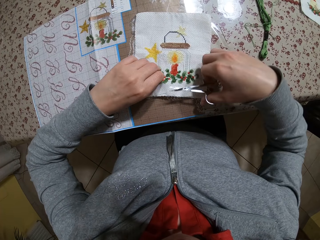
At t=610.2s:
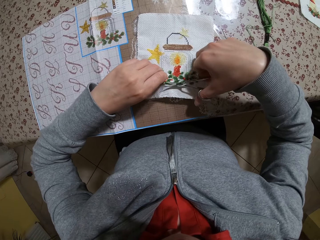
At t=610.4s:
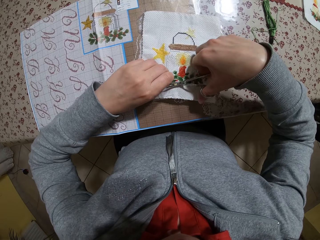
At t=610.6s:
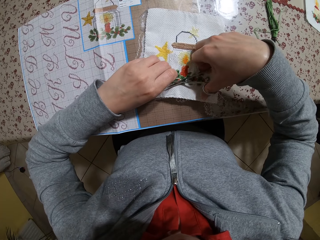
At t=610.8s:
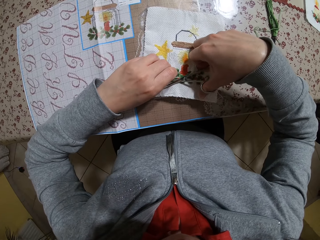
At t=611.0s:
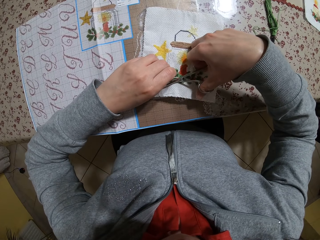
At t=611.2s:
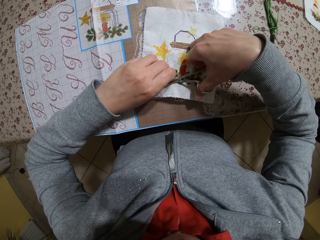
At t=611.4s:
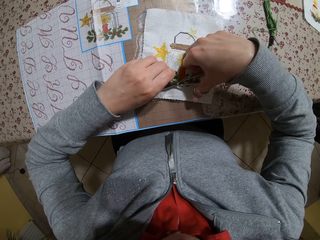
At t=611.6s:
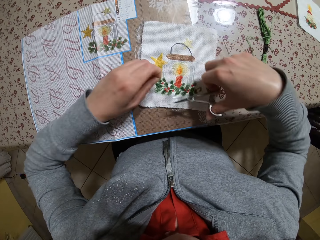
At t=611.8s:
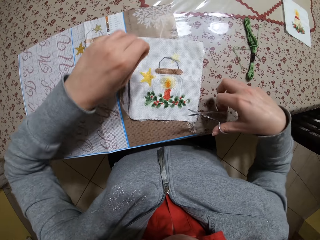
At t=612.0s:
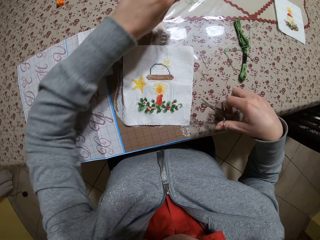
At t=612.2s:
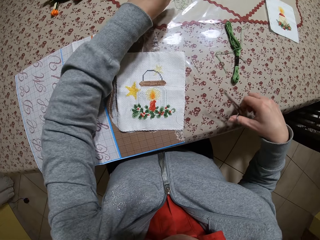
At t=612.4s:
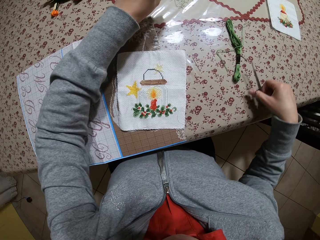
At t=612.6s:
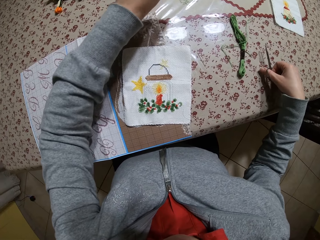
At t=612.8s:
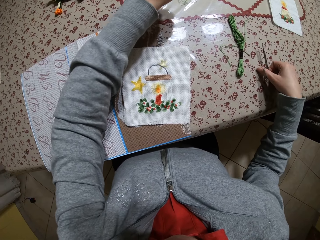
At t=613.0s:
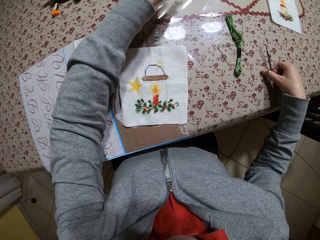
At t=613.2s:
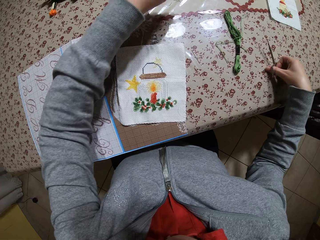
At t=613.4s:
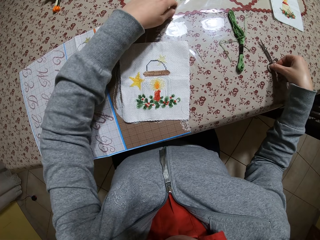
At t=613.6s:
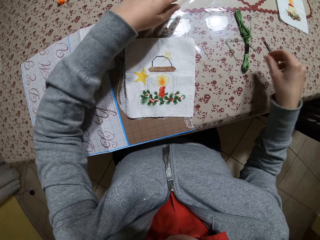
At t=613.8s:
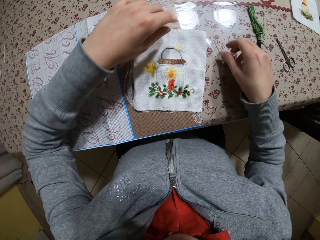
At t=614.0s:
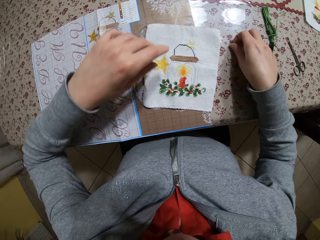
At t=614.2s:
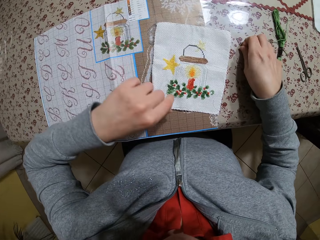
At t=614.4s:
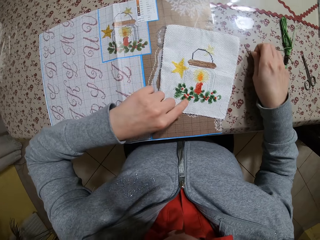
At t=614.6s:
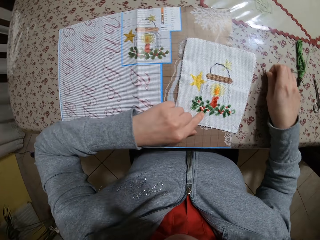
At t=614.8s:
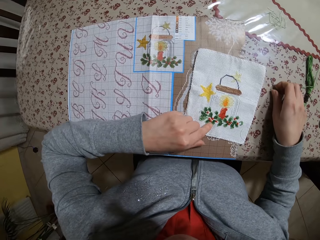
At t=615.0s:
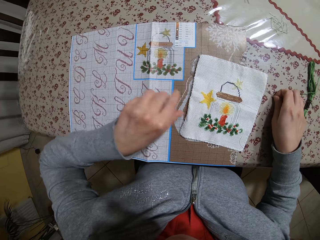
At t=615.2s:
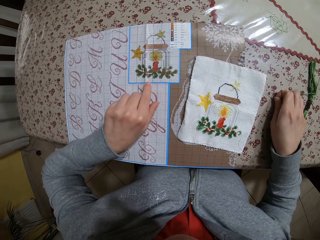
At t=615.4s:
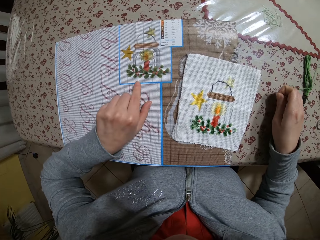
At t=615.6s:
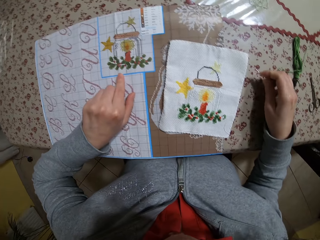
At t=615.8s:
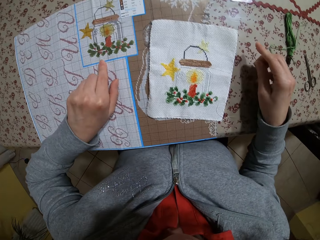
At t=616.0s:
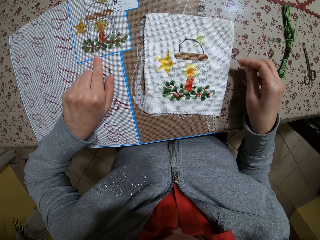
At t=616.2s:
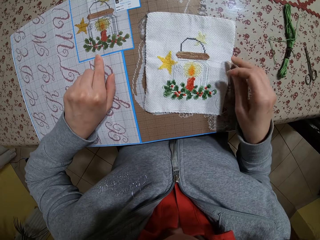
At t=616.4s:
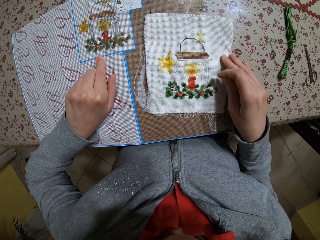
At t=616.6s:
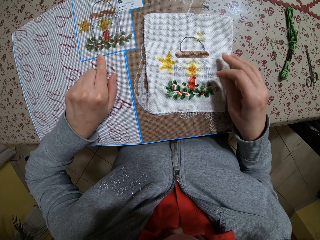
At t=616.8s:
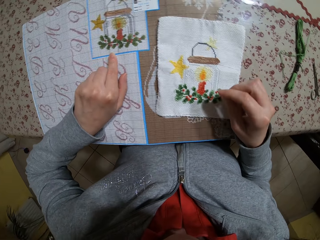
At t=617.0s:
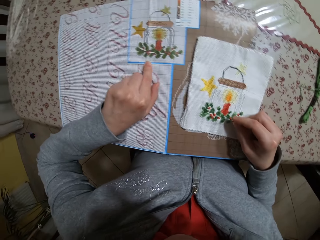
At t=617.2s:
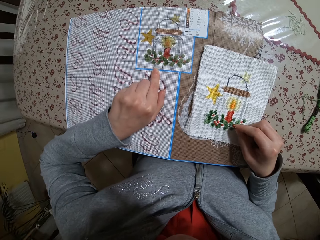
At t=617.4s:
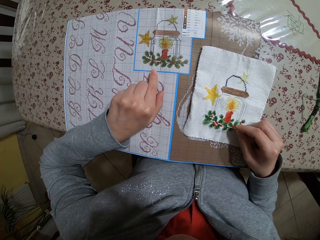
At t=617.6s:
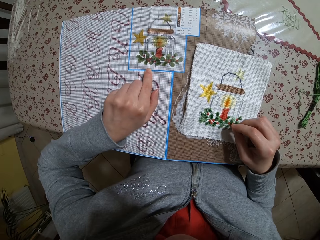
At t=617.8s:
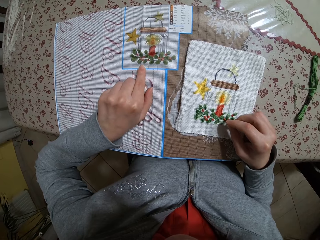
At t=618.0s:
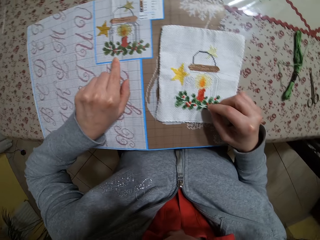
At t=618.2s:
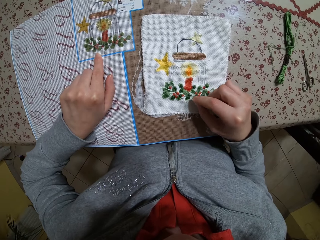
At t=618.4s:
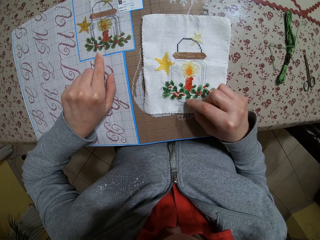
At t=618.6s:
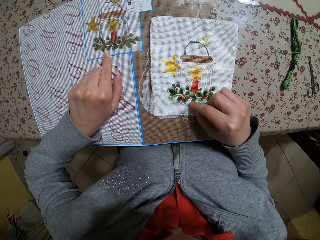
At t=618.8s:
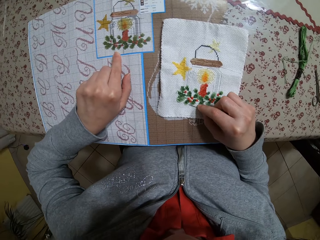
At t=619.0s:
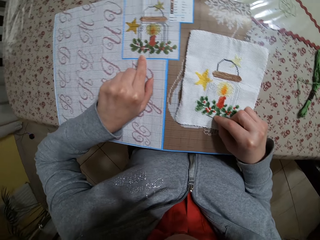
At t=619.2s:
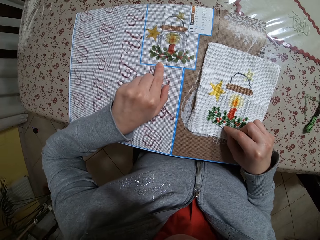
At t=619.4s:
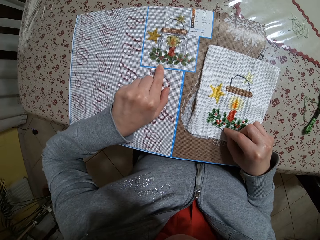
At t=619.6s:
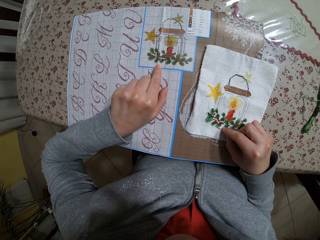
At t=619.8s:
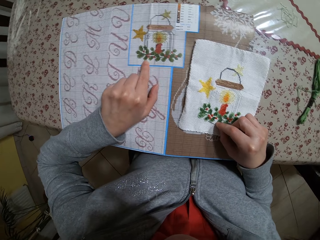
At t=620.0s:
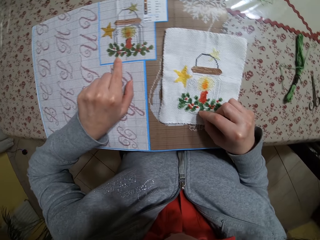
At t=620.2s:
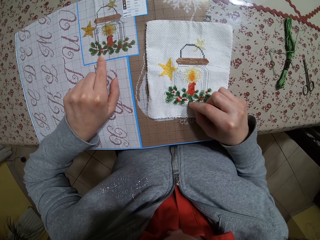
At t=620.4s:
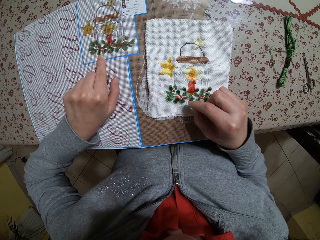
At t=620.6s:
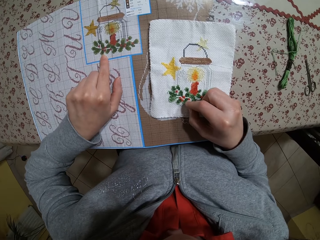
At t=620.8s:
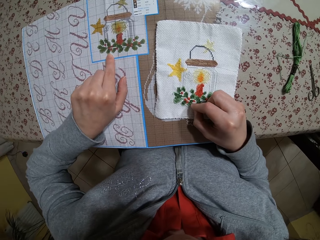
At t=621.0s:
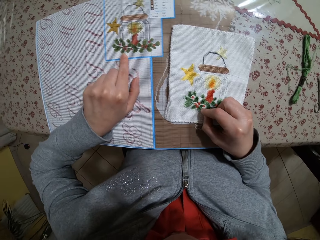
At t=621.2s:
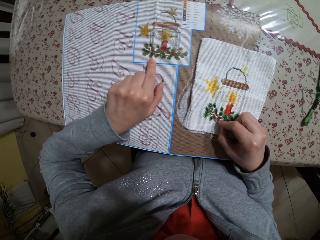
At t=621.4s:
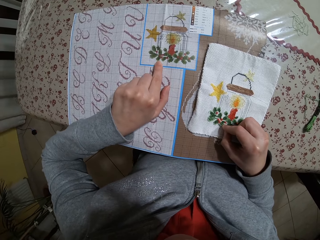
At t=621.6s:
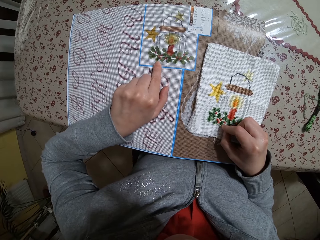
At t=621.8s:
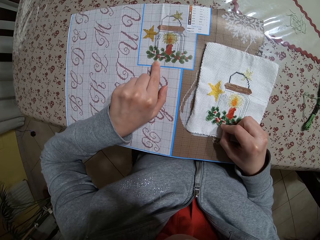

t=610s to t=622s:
The camera wearer cuts a thread from the piece of fabric on the table with the scissors in her right hand. She drops the thread on the table with her left hand. She drops the scissors on the table with her right hand. She places her left hand on the piece of fabric on the table. She picks the needle from the table with her right hand. She places her left hand on an embroidery design guide on the table. She points on the pattern on the cloth with the needle. She places her right hand on the piece of fabric on the table.

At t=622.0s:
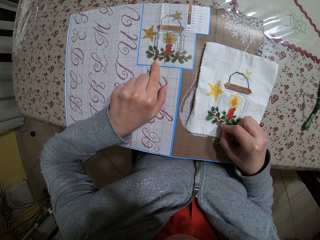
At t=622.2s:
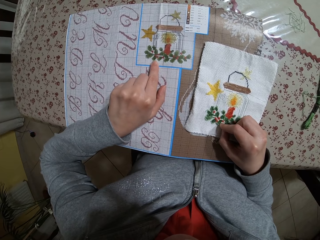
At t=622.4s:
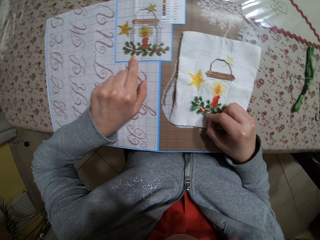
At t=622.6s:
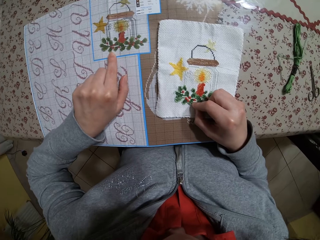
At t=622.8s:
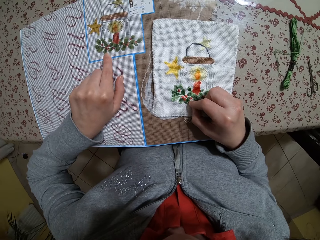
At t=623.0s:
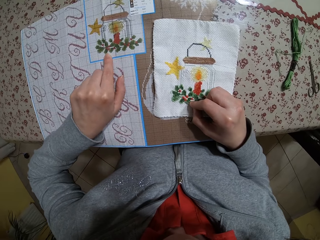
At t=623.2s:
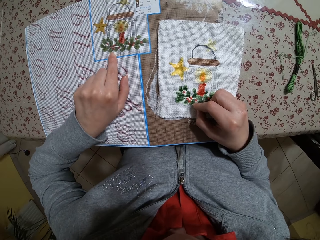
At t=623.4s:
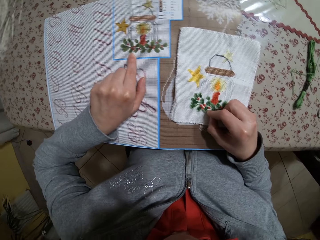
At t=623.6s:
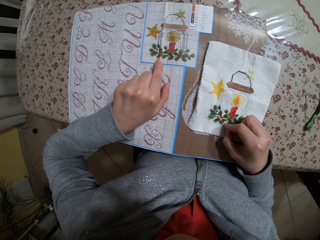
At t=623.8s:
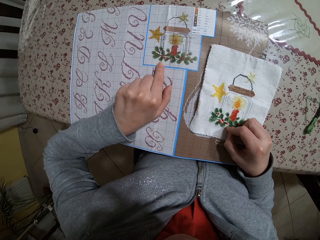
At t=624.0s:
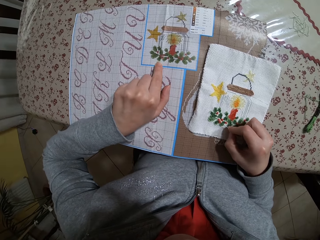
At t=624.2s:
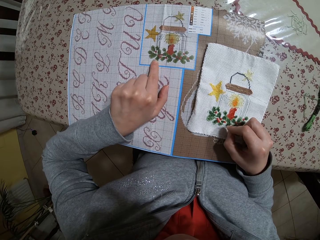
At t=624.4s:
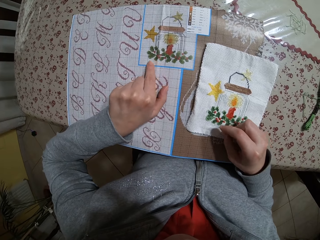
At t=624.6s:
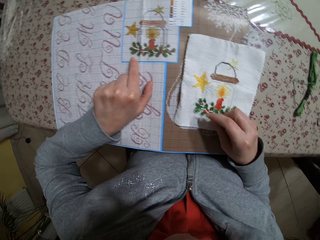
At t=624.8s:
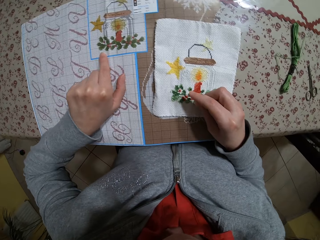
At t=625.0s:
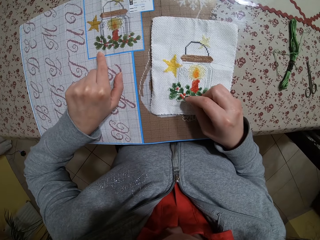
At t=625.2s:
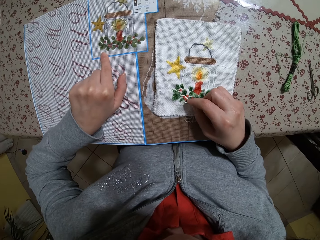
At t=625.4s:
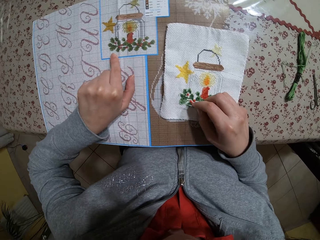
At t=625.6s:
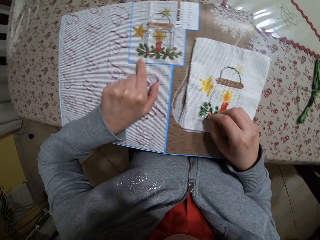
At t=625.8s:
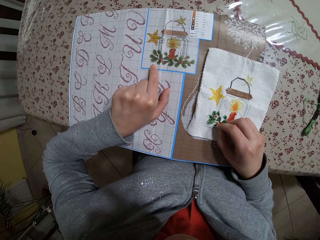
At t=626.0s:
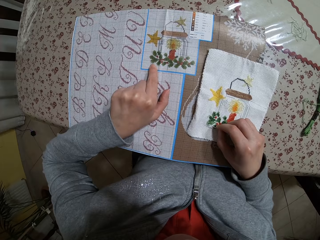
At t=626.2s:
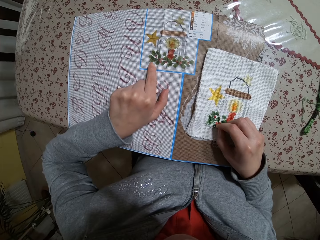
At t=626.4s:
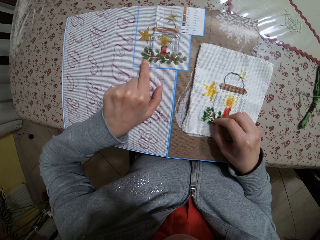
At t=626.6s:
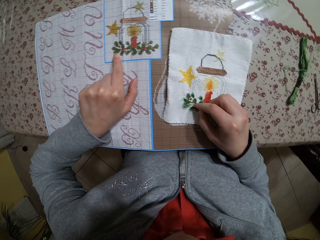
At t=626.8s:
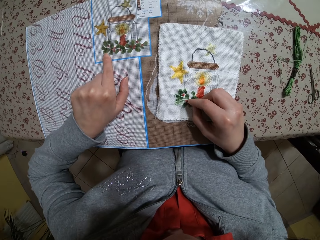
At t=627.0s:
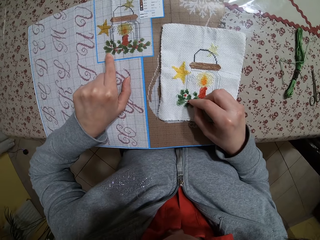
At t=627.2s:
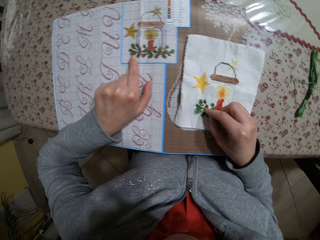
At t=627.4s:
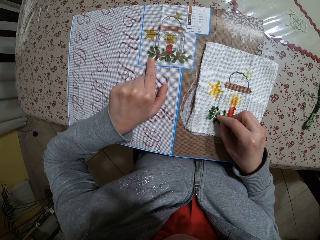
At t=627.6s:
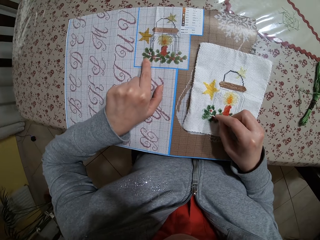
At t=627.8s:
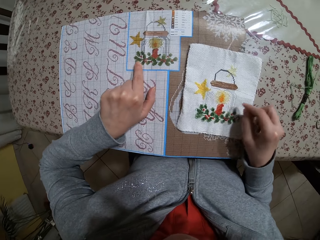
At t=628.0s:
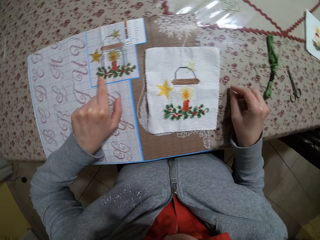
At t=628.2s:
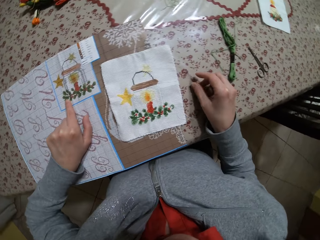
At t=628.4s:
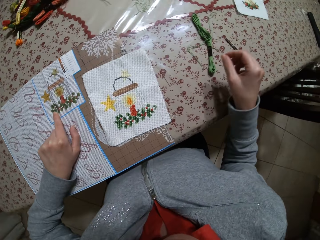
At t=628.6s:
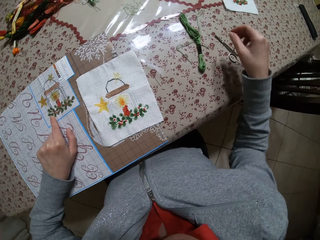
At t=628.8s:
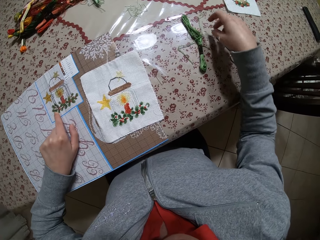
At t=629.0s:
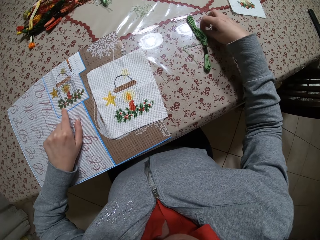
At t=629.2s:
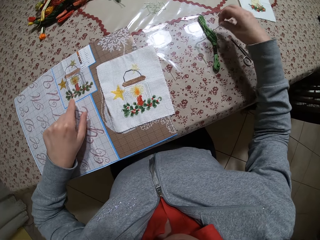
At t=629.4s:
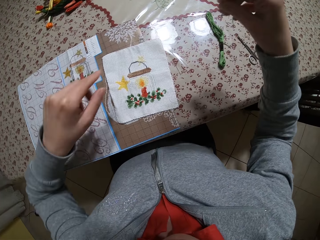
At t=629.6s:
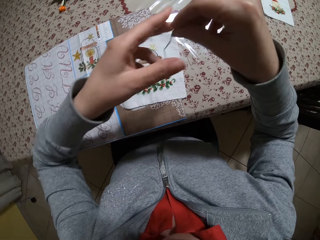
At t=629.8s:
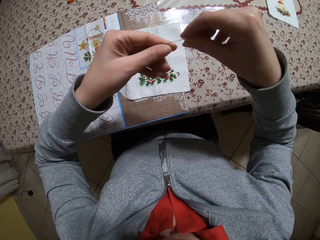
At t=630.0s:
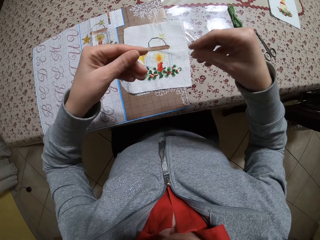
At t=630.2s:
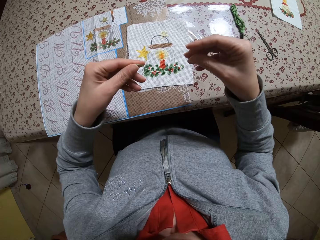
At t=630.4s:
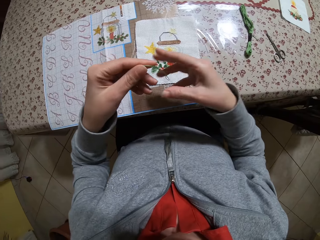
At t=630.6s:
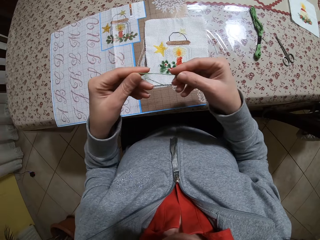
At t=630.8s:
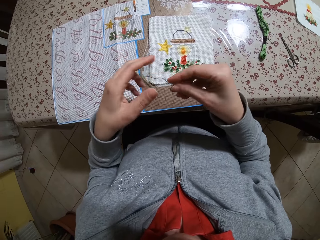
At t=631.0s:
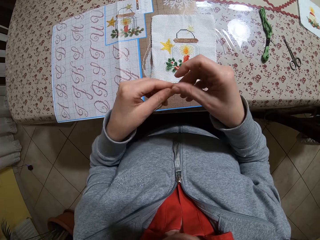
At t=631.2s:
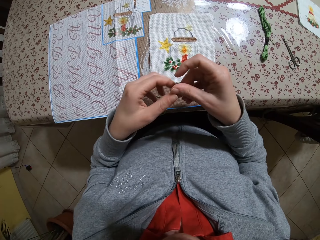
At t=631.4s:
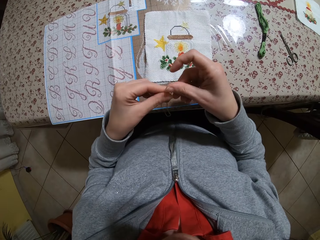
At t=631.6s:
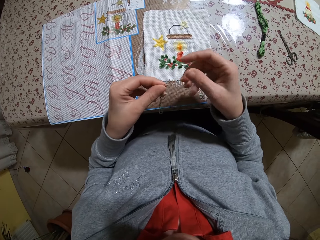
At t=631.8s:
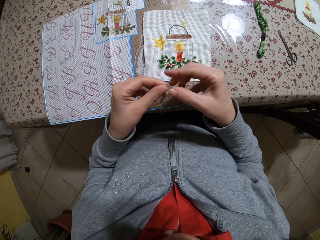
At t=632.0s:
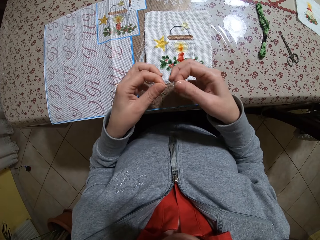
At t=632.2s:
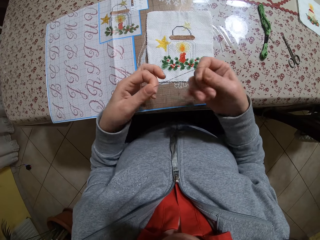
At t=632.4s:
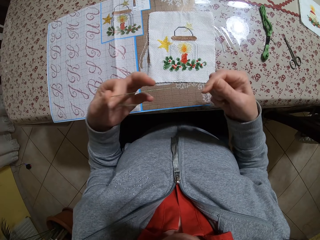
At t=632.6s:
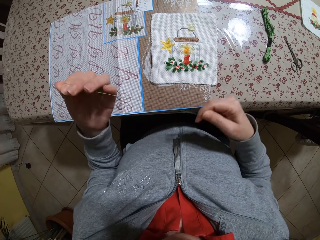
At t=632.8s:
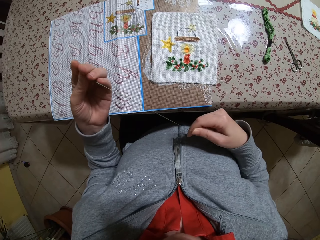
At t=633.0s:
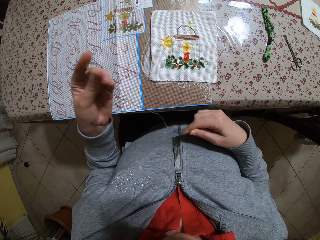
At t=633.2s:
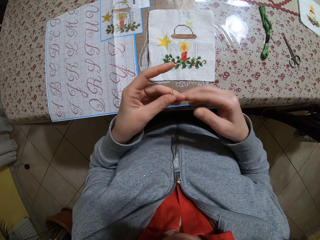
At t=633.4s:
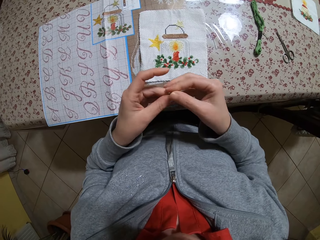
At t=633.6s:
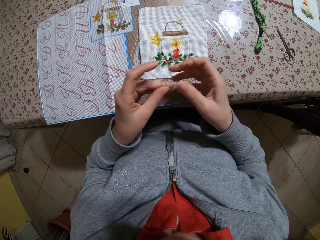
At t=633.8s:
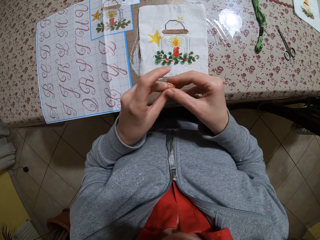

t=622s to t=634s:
The camera wearer drops the needle on the table with her right hand. She picks a thread from the table with her right hand. She stretches the thread with both hands.
